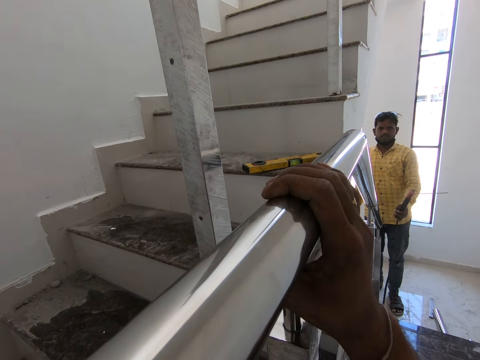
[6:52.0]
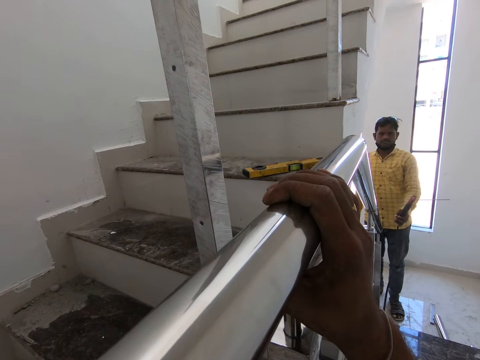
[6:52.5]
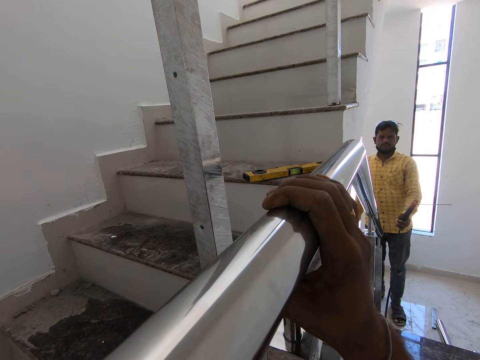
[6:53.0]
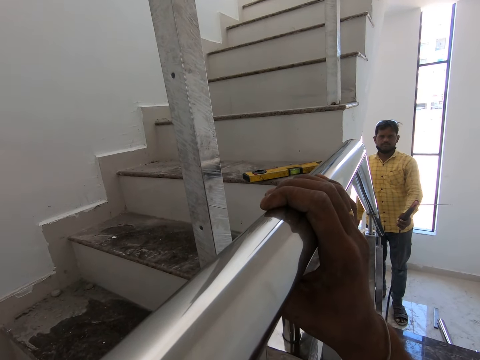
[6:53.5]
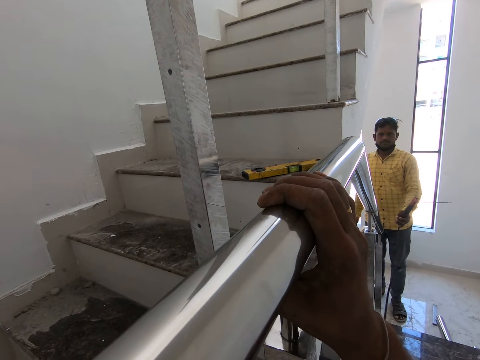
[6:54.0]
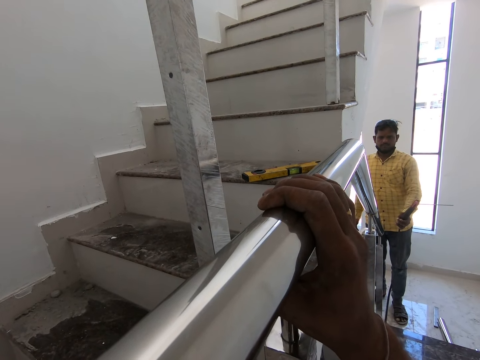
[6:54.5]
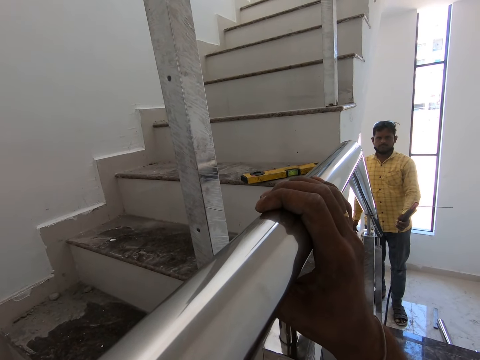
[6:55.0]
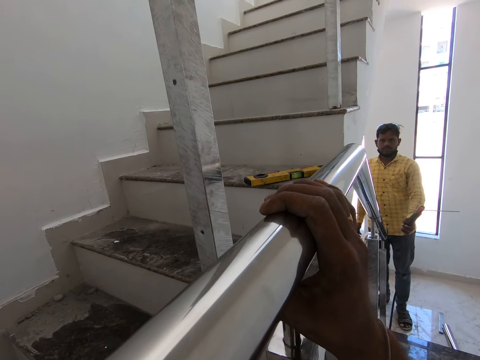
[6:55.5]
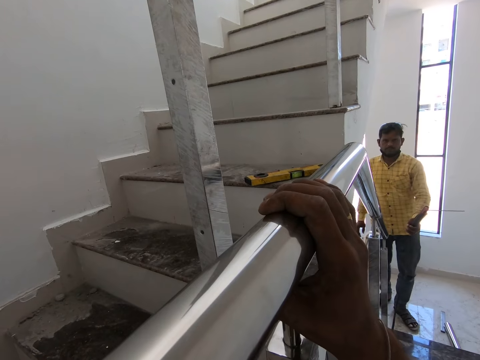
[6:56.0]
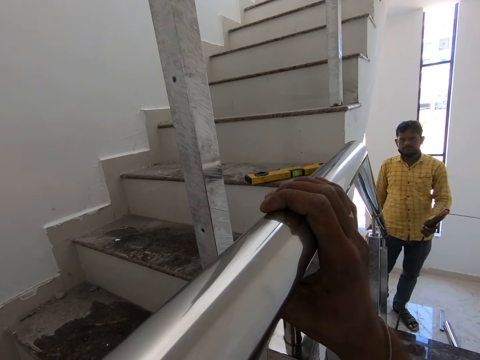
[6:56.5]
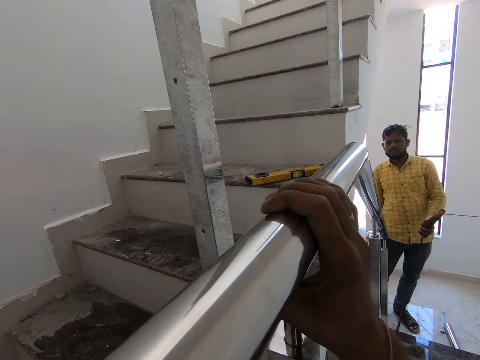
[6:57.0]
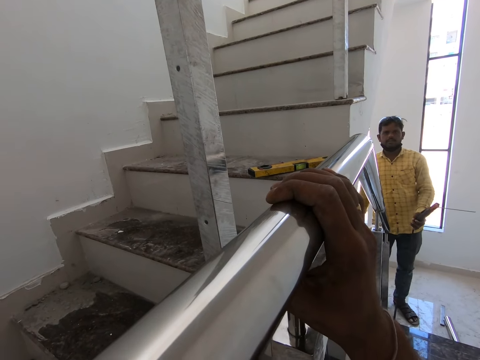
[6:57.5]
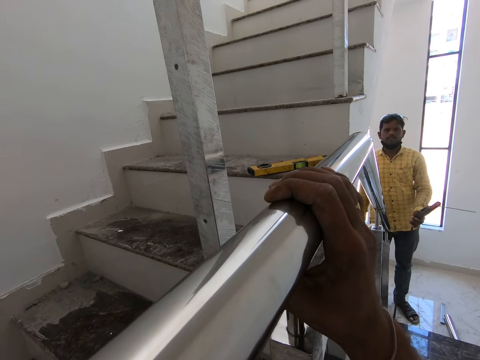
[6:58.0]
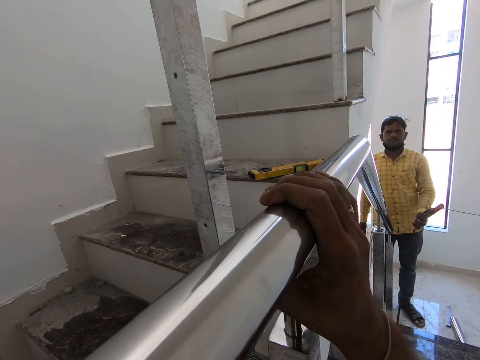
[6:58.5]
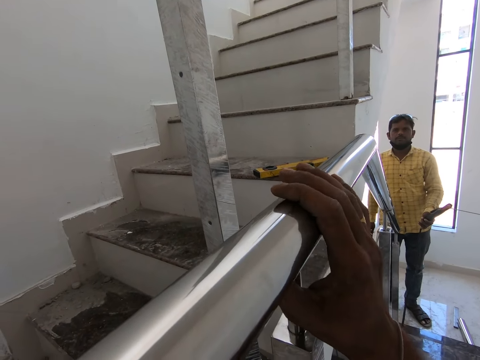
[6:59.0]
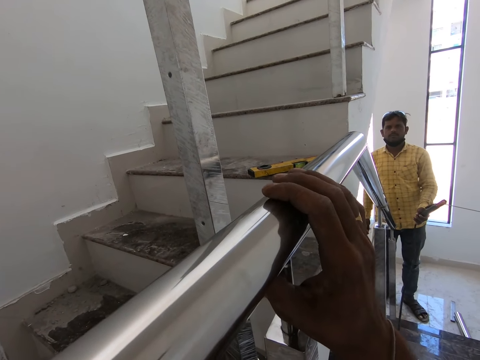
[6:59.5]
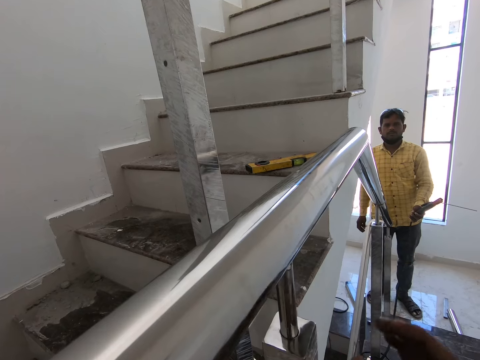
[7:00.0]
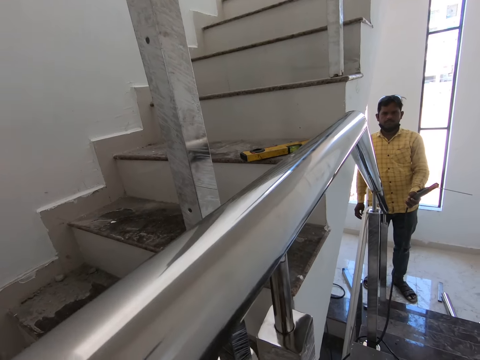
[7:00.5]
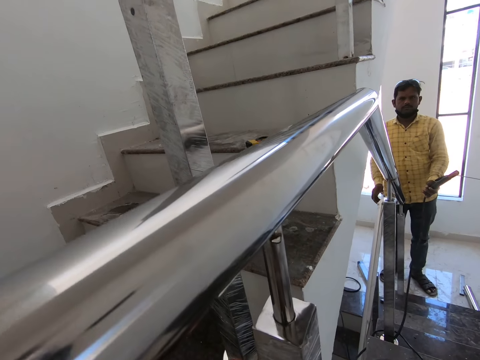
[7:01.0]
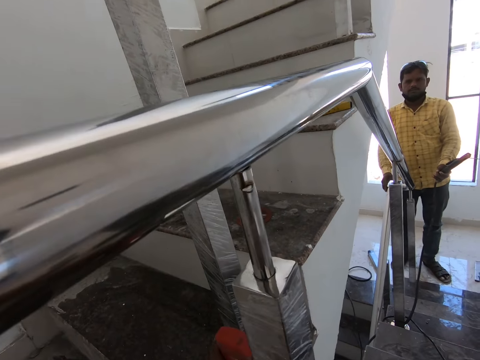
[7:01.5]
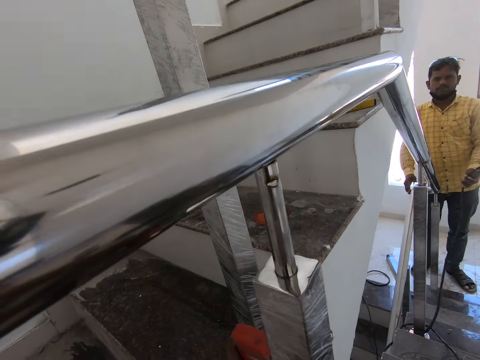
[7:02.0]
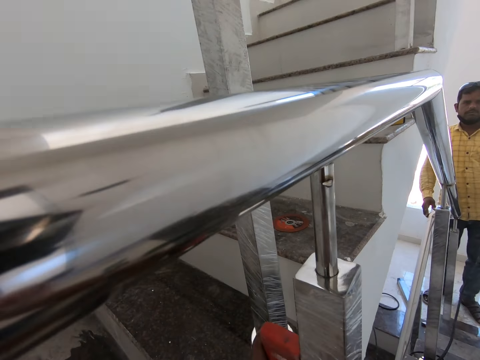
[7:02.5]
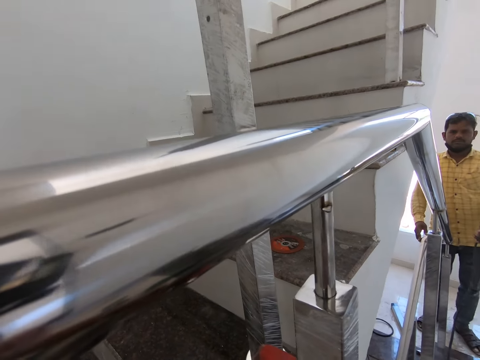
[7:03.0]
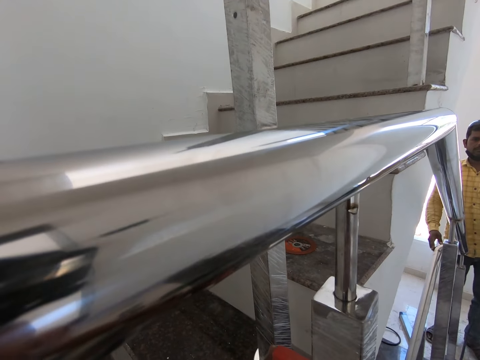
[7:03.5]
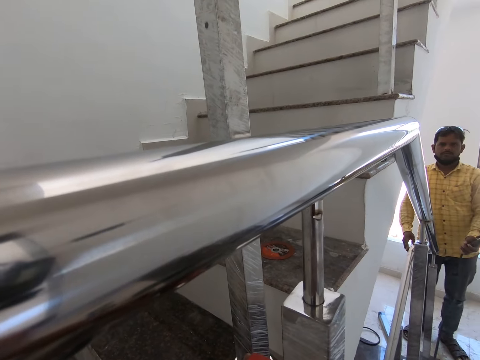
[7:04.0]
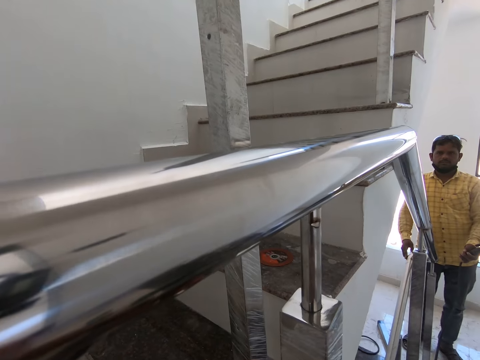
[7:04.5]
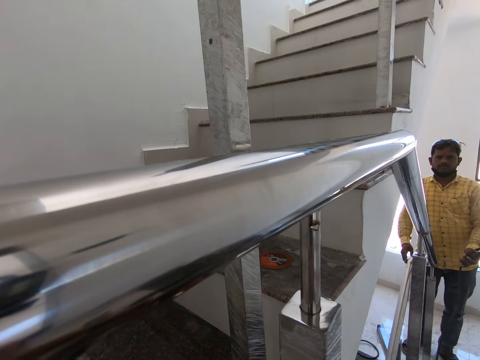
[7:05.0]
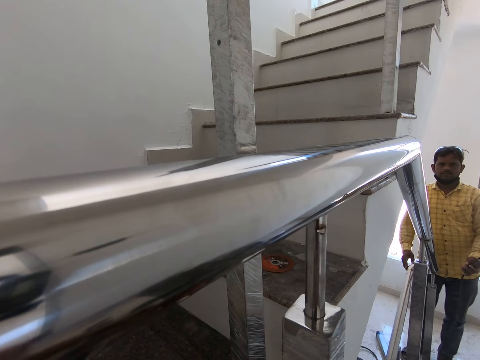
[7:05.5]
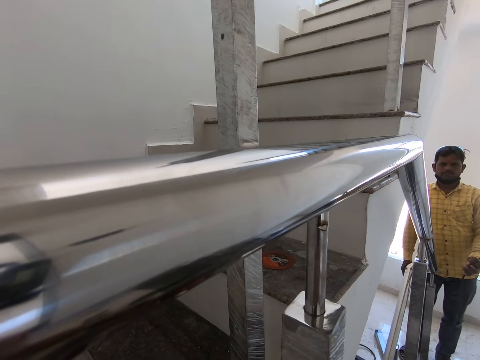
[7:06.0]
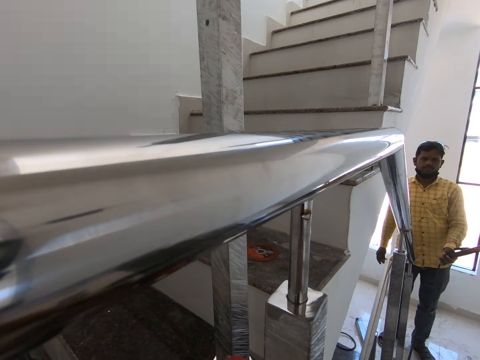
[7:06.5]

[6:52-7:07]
The camera wearer stares in the room. They remove their hand from a metal rod.

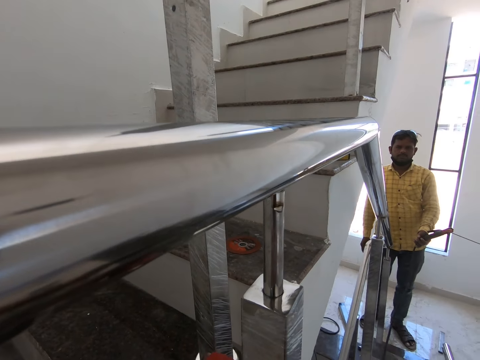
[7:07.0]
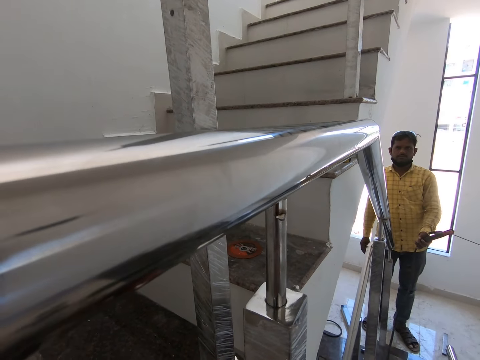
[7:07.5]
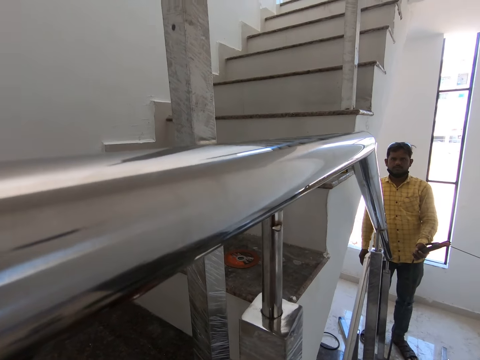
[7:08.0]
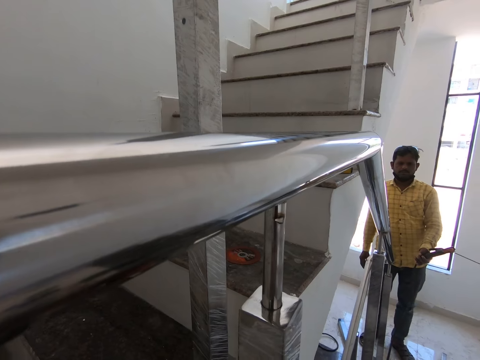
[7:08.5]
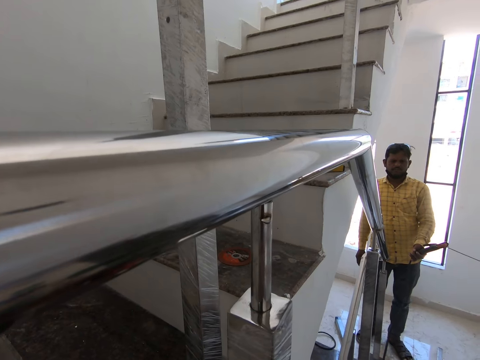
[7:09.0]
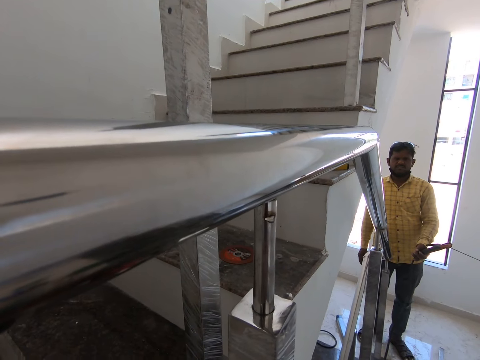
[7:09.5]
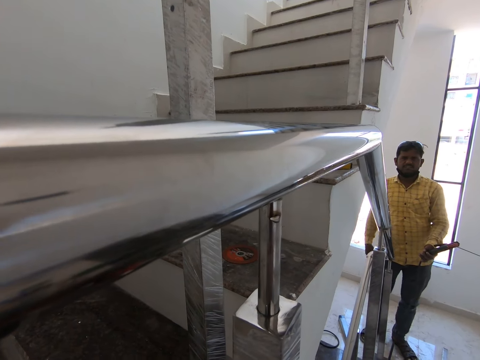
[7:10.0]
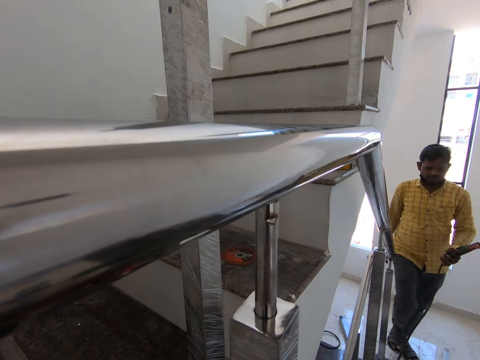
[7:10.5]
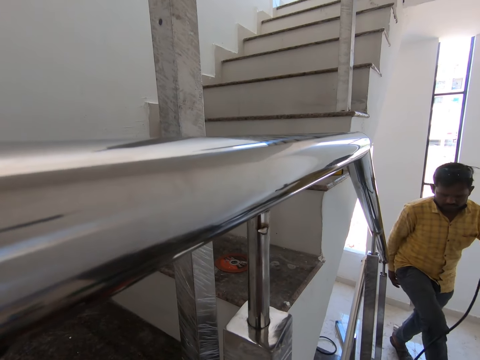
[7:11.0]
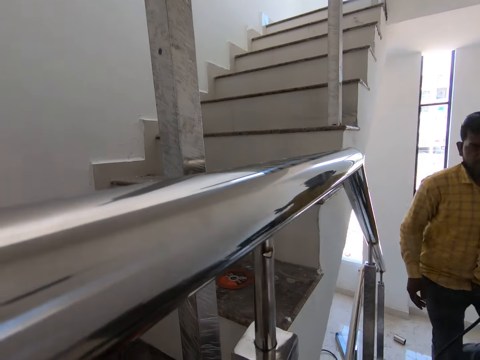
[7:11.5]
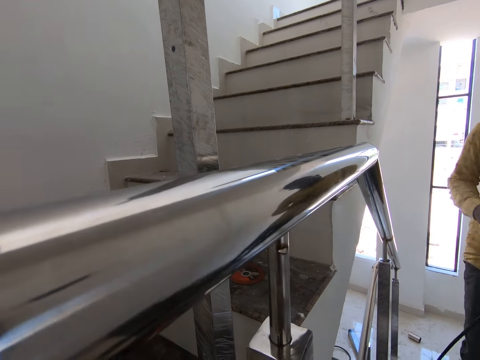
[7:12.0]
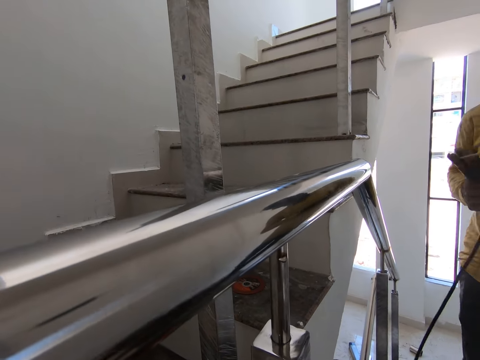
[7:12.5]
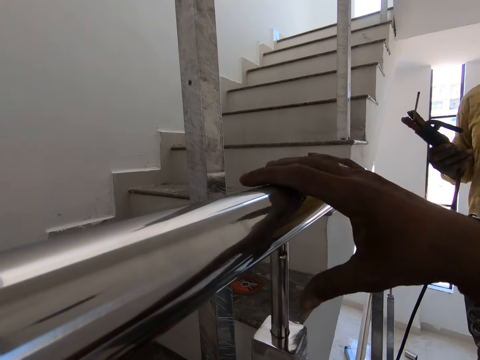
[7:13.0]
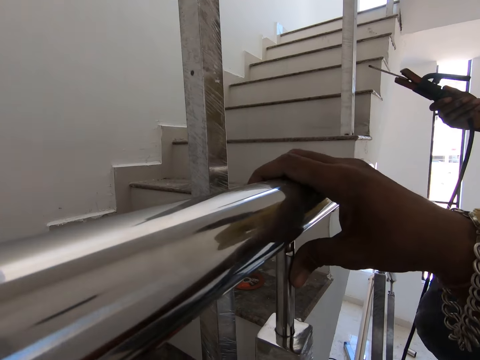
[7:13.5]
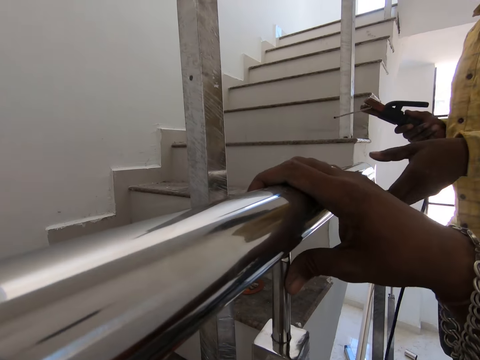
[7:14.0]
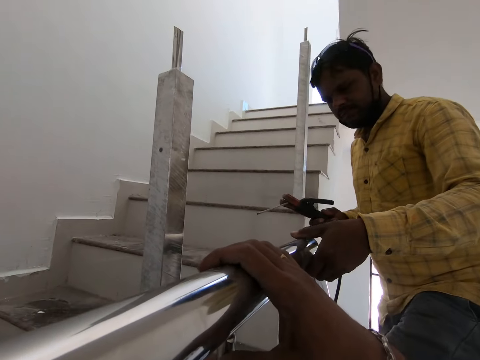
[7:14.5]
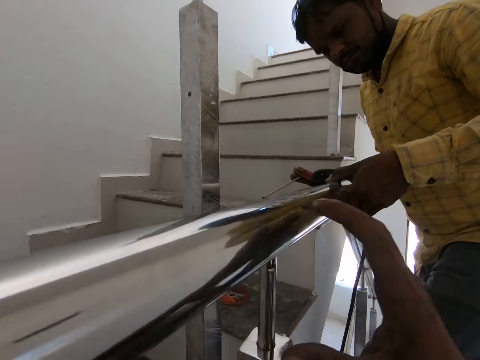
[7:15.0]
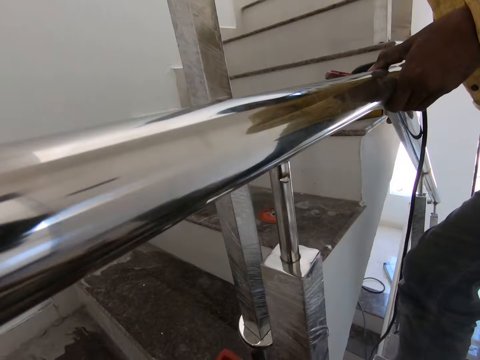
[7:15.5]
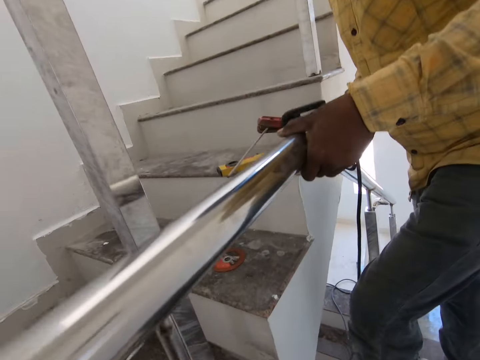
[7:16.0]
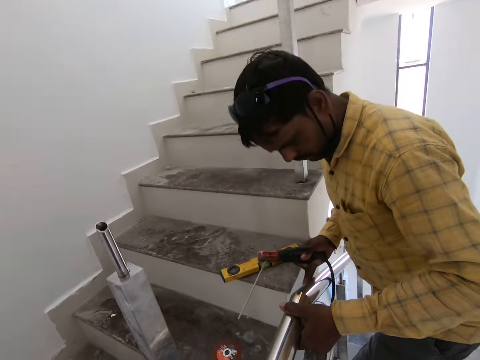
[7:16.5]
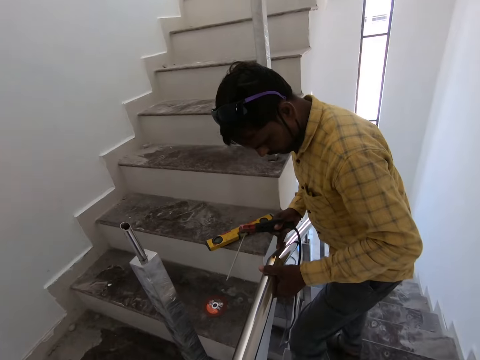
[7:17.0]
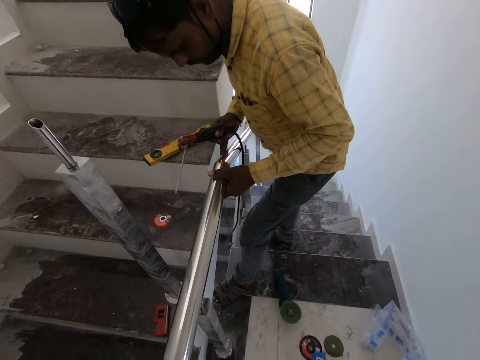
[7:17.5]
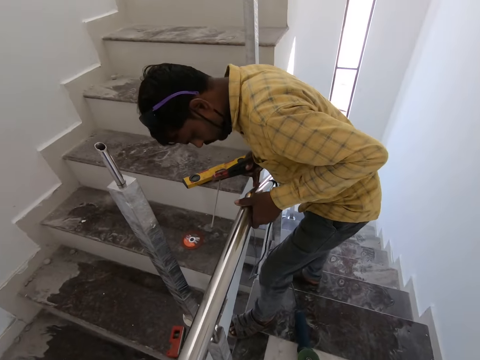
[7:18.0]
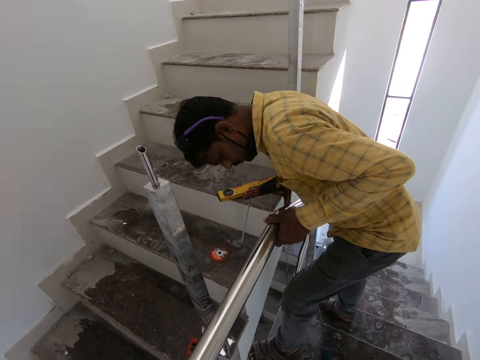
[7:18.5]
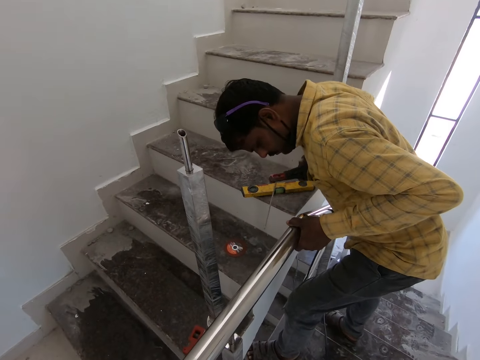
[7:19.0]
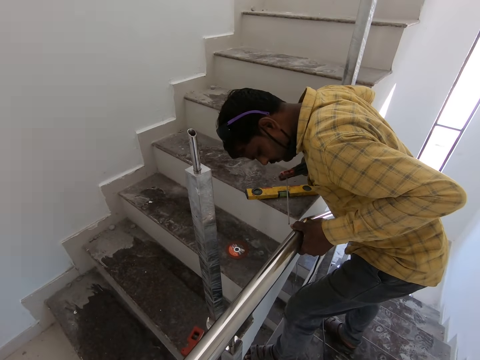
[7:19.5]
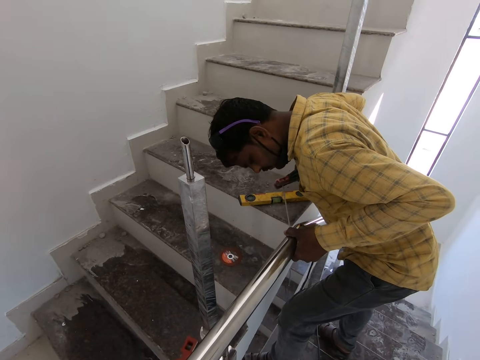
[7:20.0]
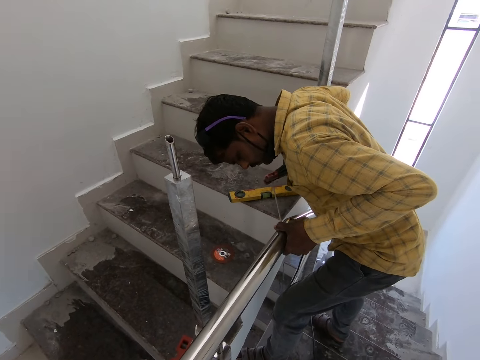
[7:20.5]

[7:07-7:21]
A person walks up stairs. The camera wearer walks in the room. They fix metal with both hands.
